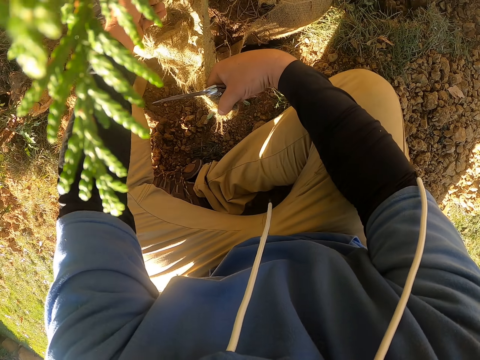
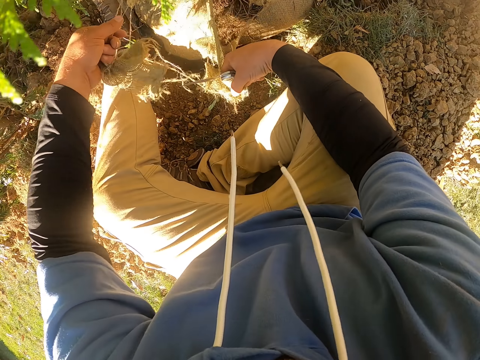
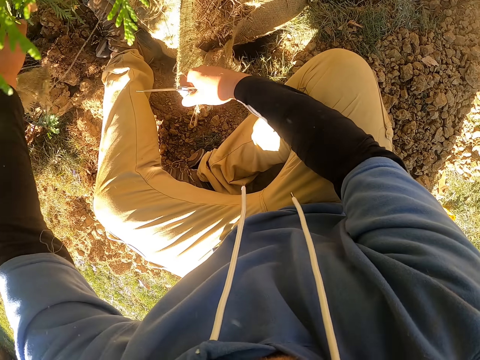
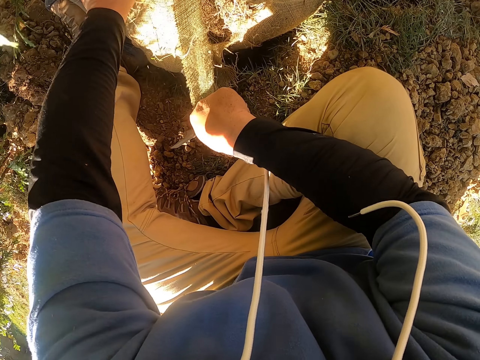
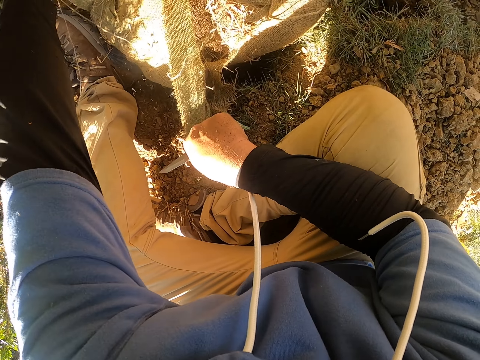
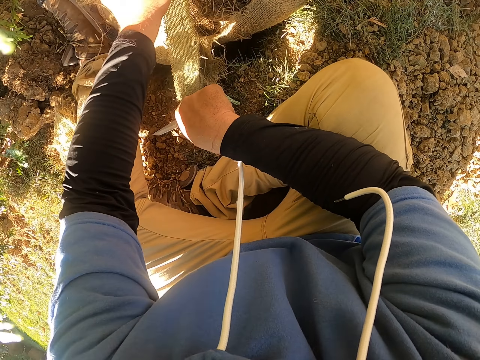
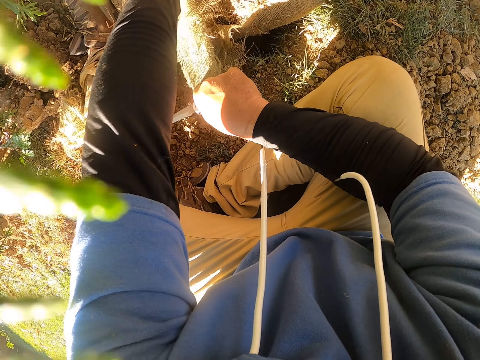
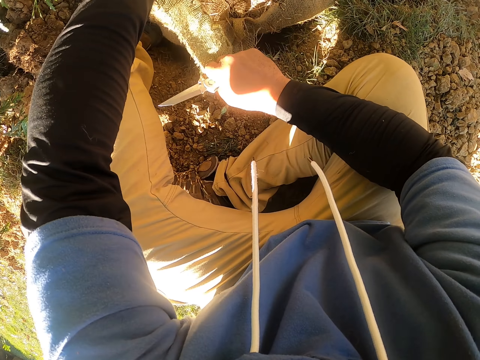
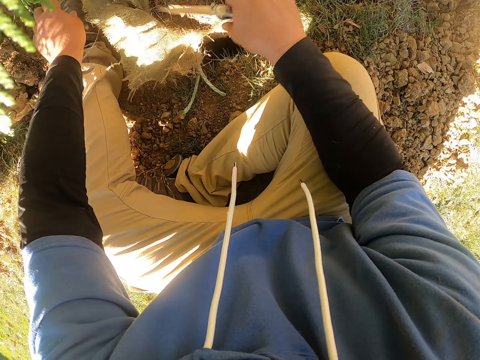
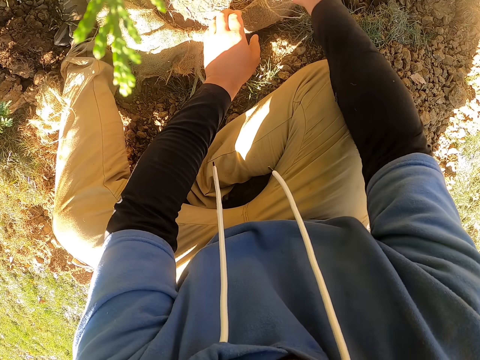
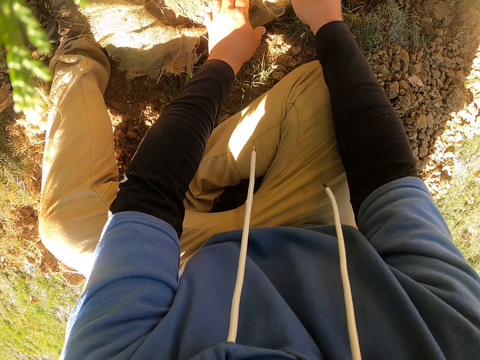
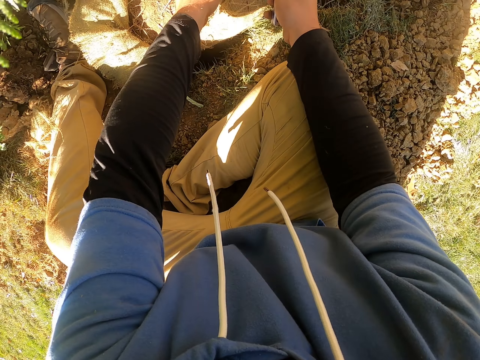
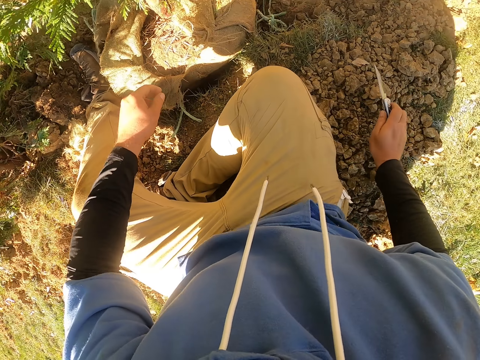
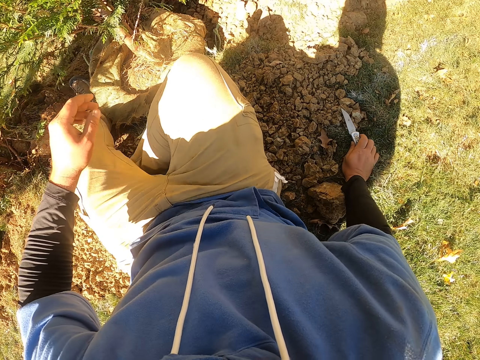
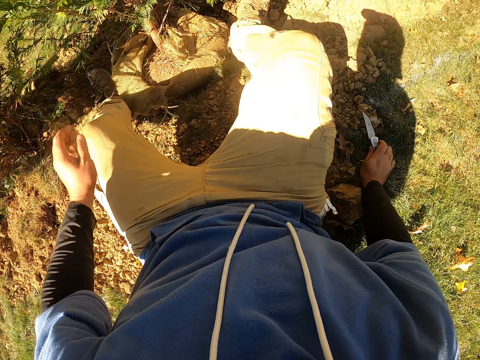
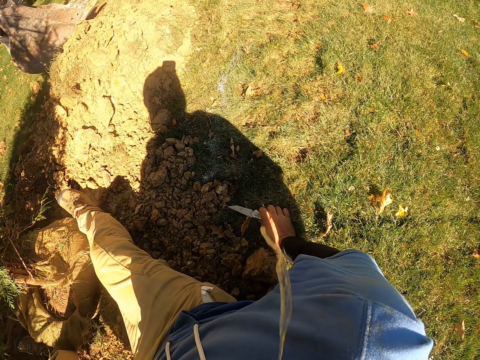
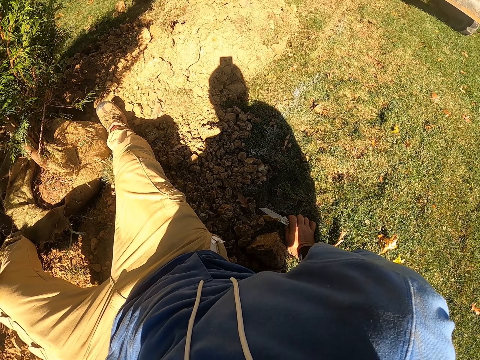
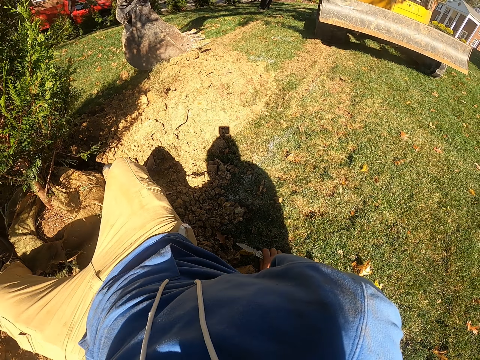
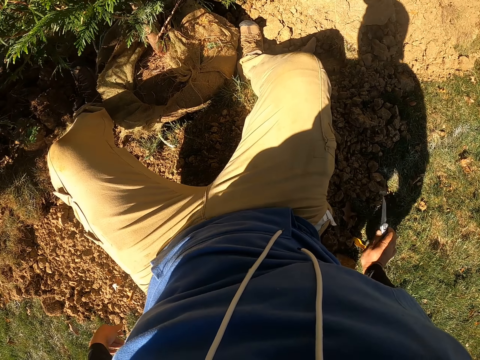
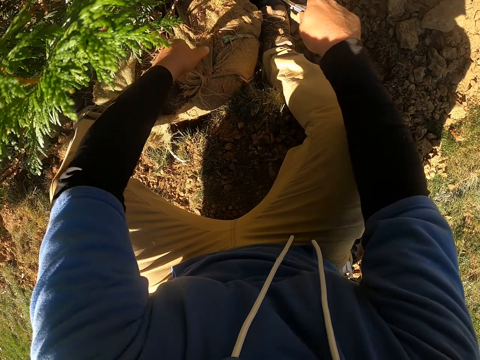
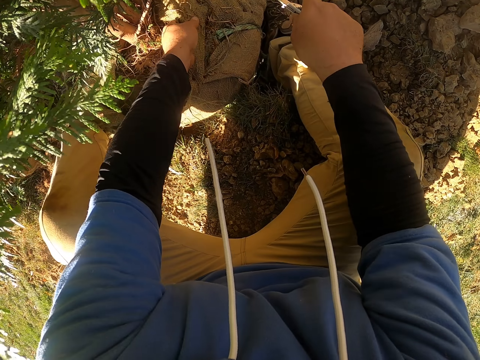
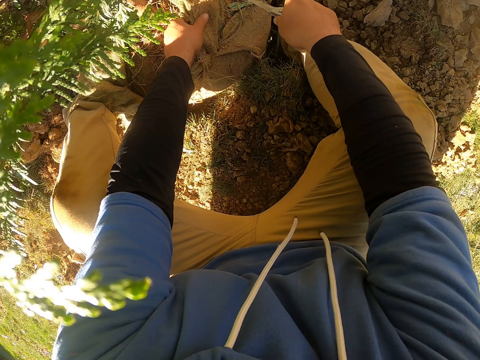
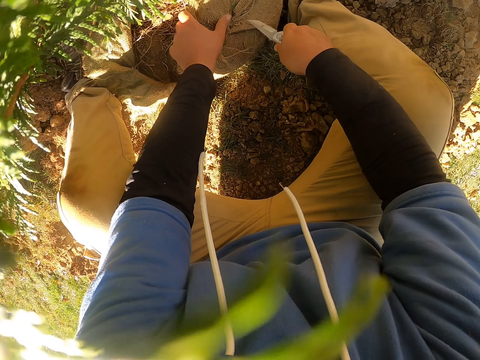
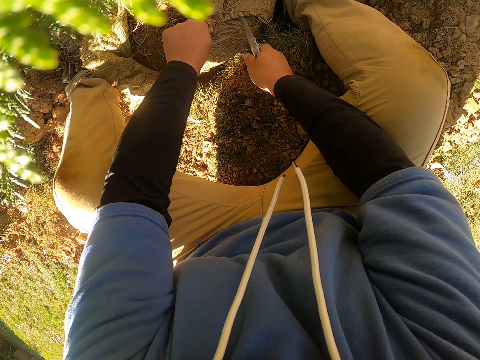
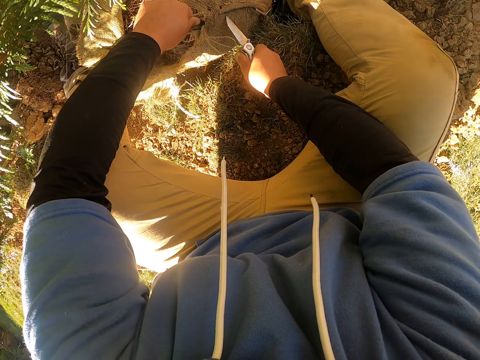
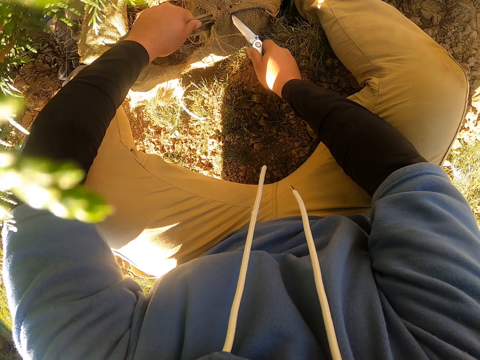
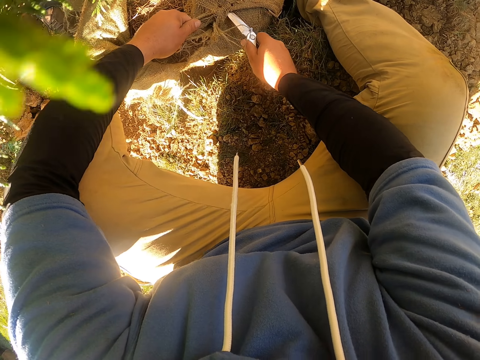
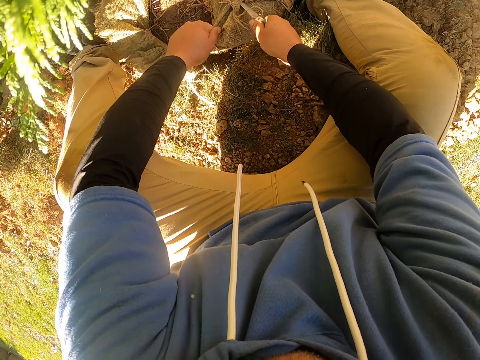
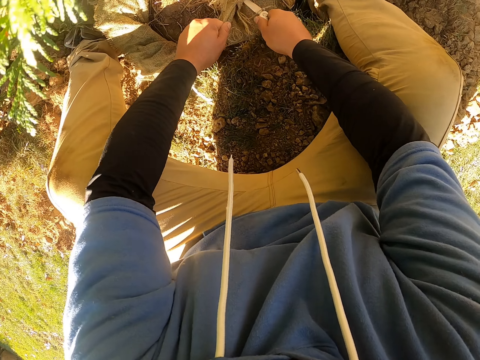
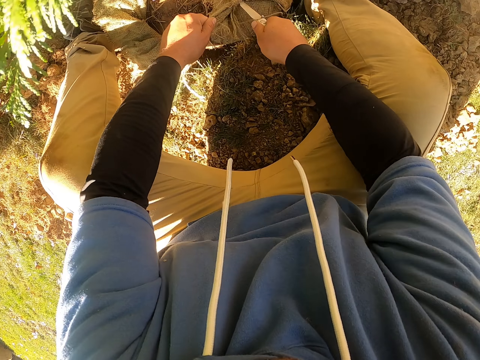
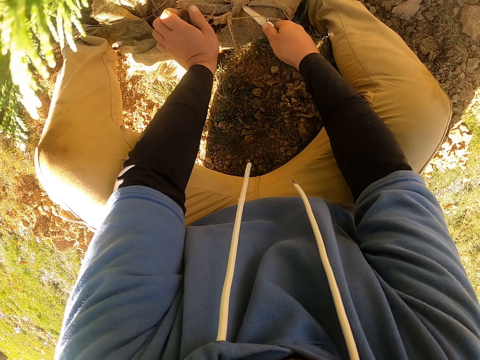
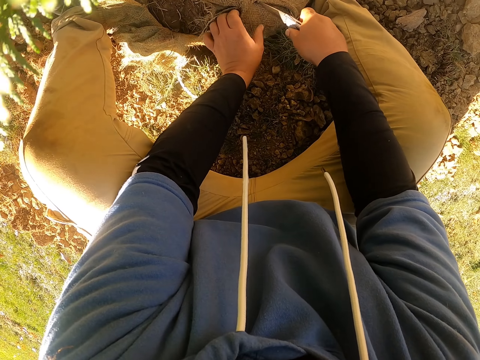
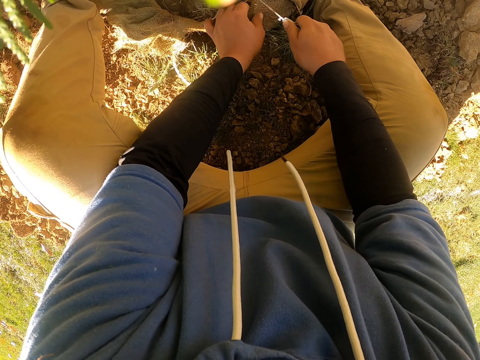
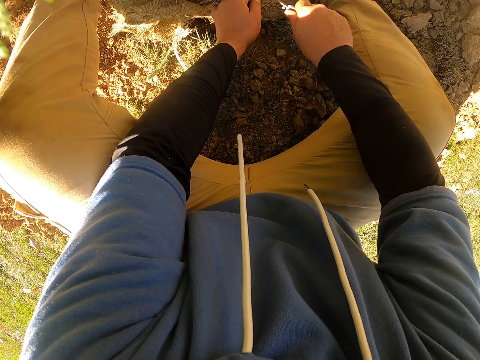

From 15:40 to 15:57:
The camera wearer pulls the sack. They hold the sack down. They cut the sack. They cut the sack with a knife.

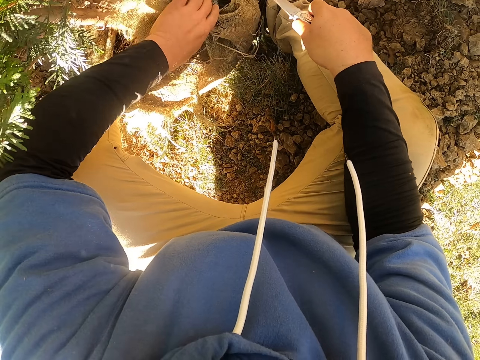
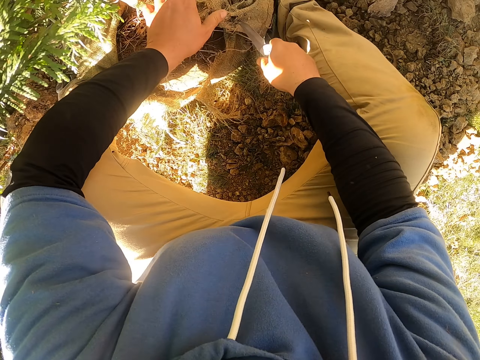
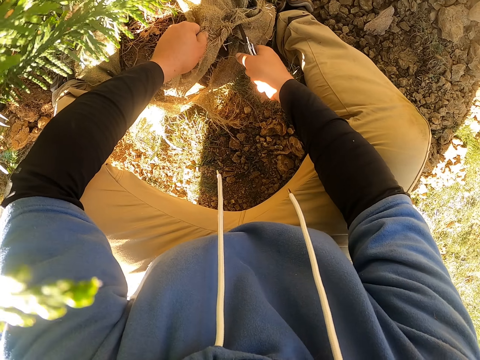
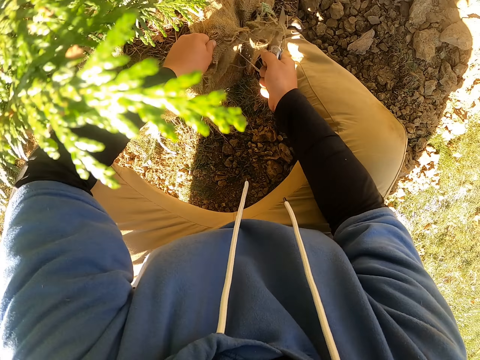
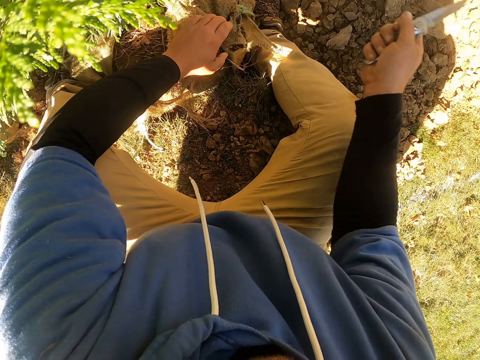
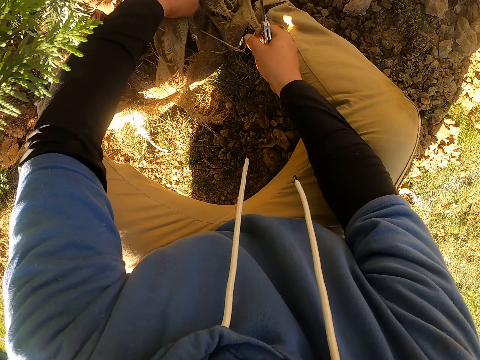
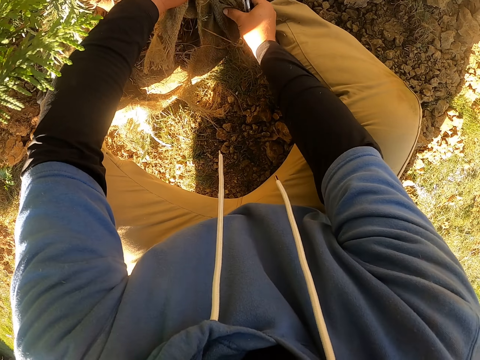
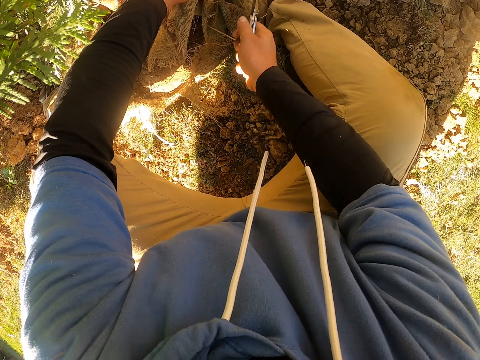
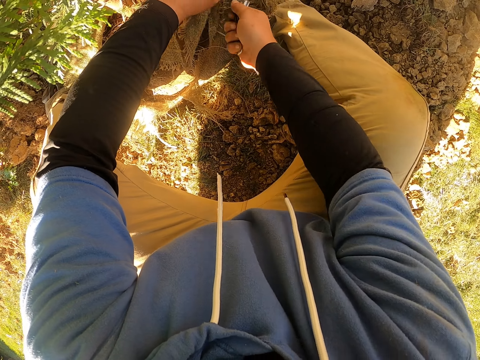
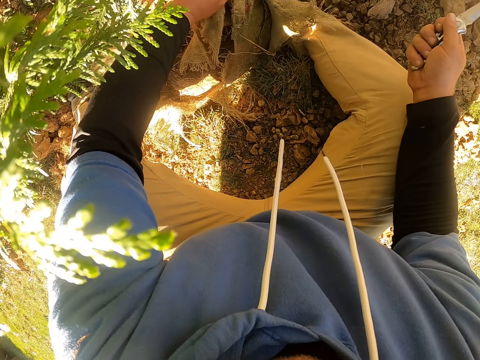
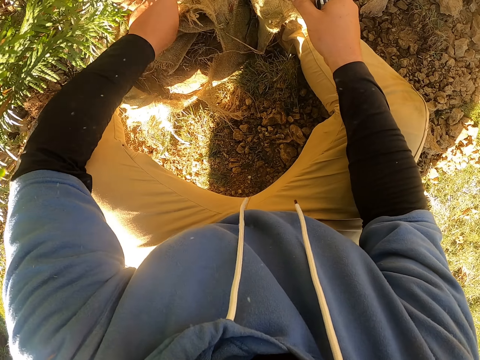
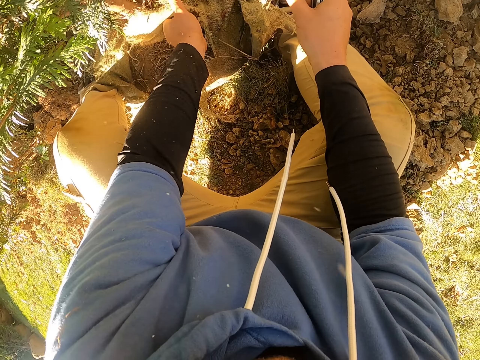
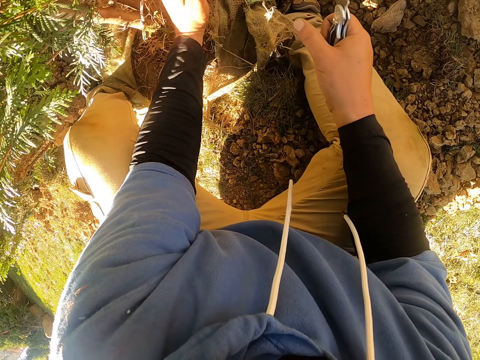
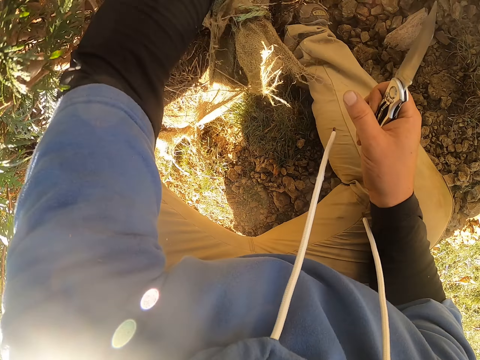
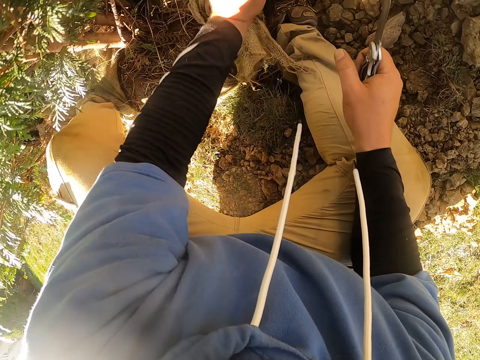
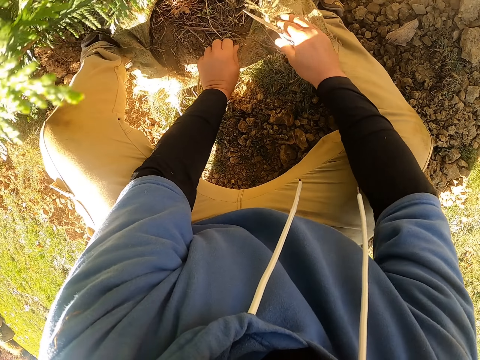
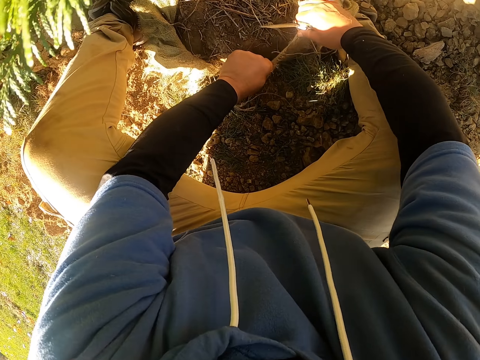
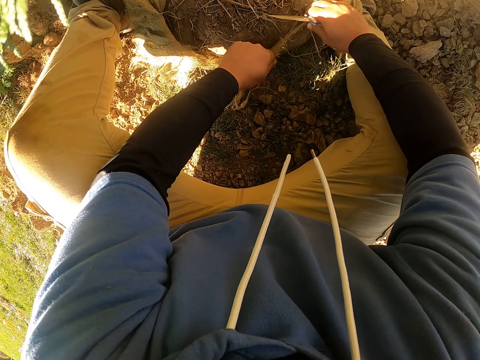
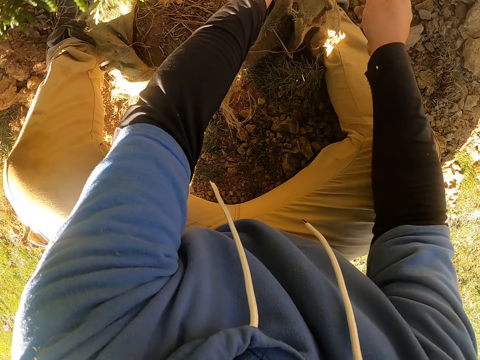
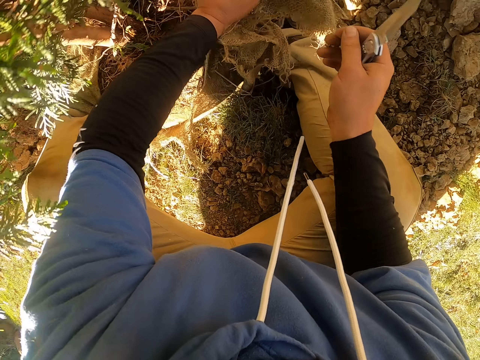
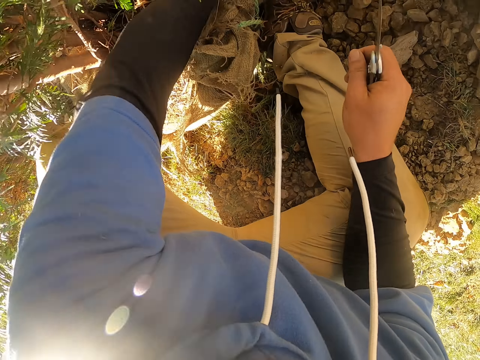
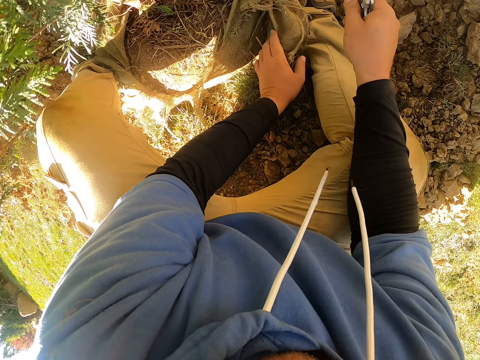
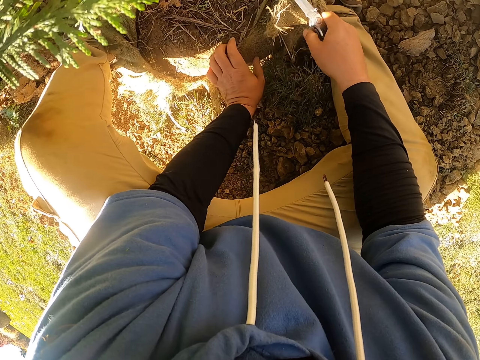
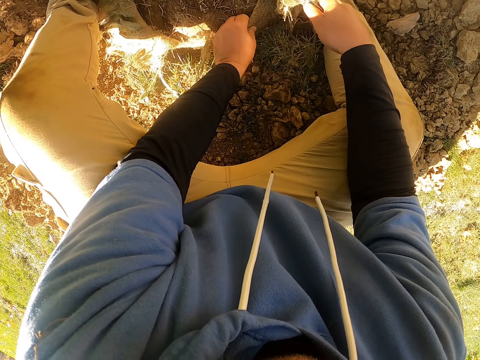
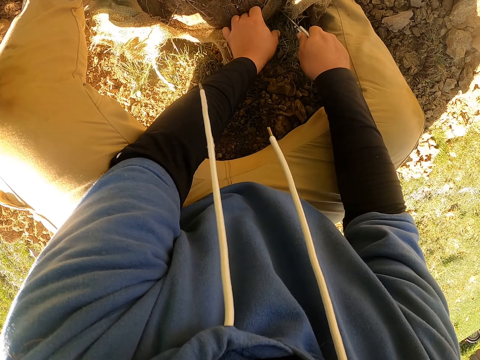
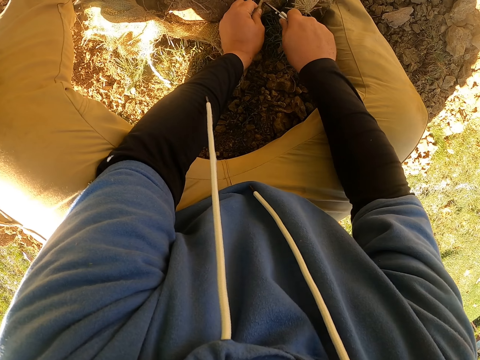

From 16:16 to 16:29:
The camera wearer cuts a sack with a knife. They cut the sack with the knife again. They pull the sack.
